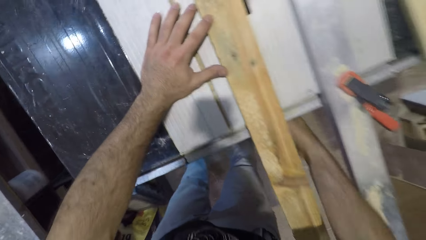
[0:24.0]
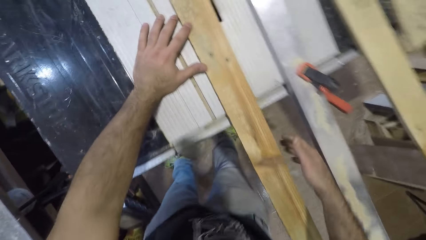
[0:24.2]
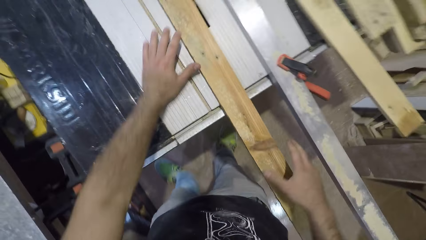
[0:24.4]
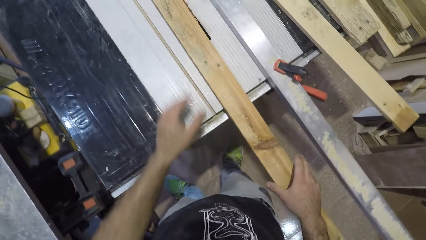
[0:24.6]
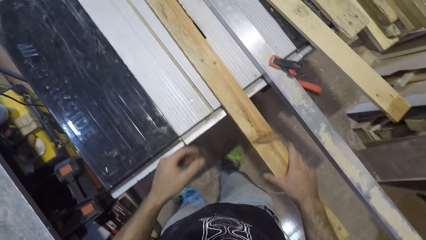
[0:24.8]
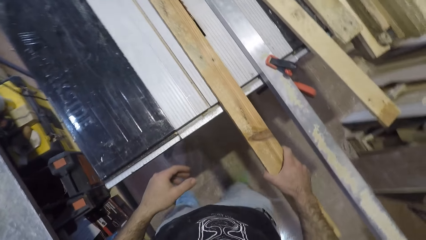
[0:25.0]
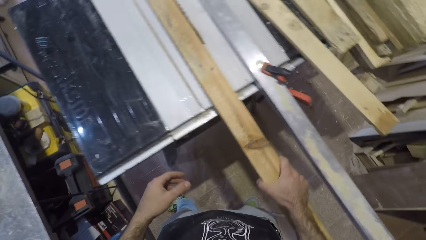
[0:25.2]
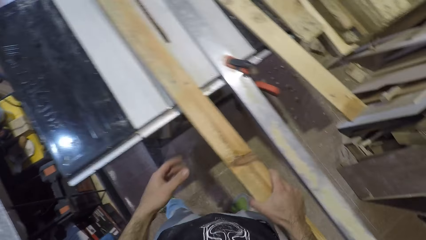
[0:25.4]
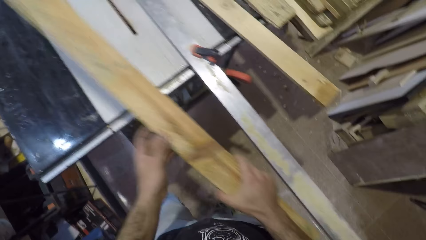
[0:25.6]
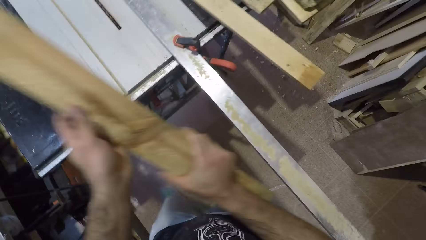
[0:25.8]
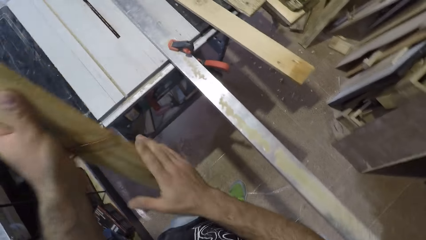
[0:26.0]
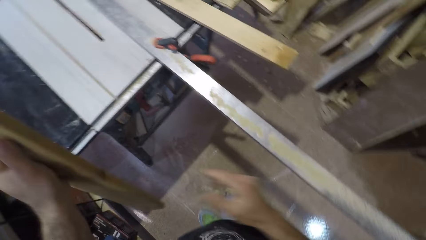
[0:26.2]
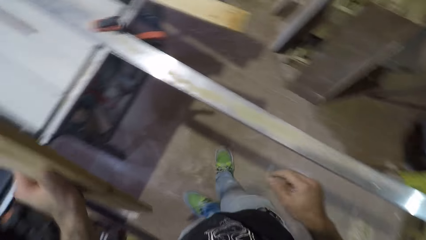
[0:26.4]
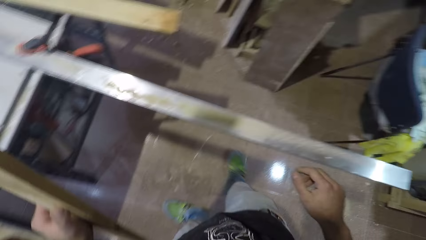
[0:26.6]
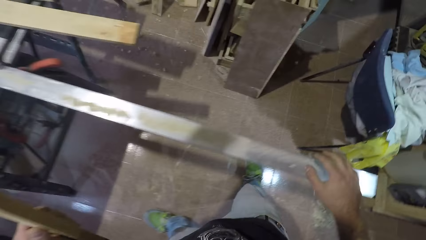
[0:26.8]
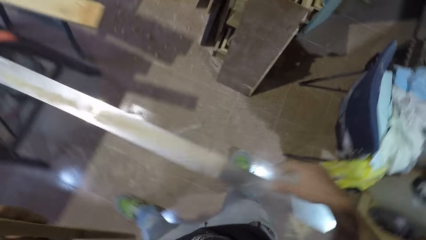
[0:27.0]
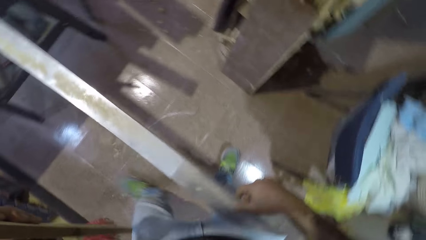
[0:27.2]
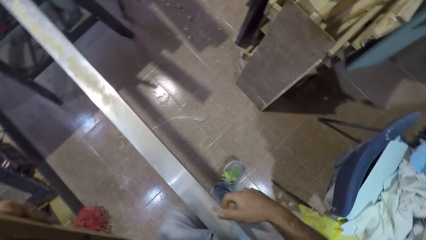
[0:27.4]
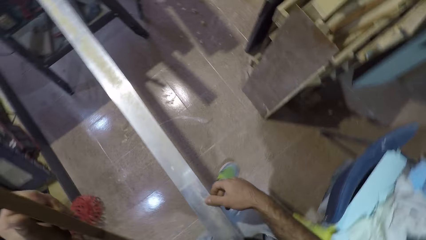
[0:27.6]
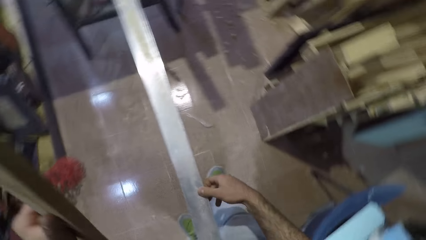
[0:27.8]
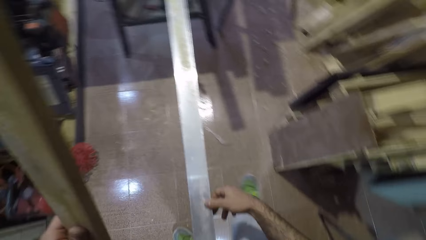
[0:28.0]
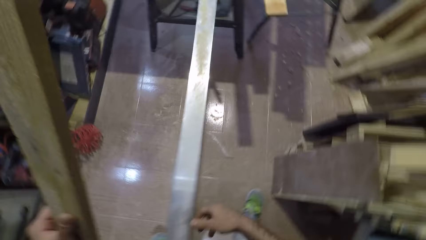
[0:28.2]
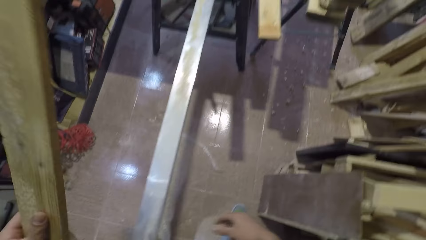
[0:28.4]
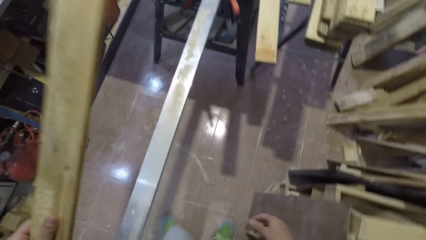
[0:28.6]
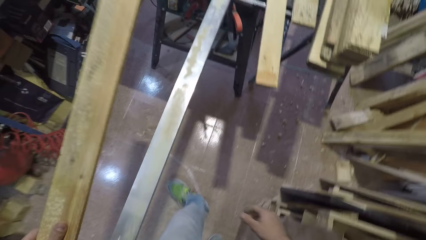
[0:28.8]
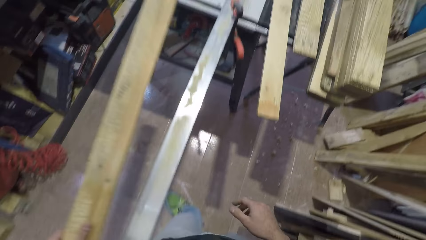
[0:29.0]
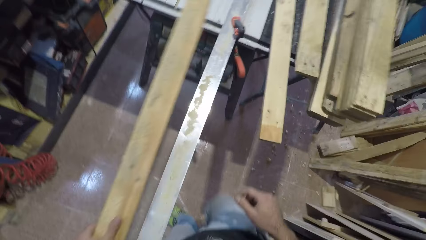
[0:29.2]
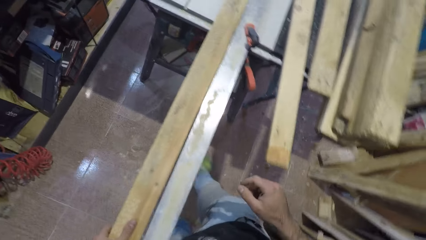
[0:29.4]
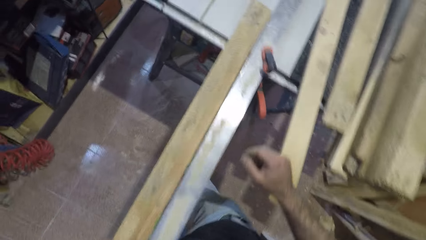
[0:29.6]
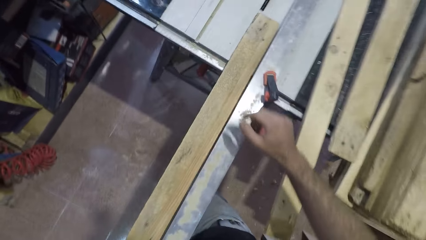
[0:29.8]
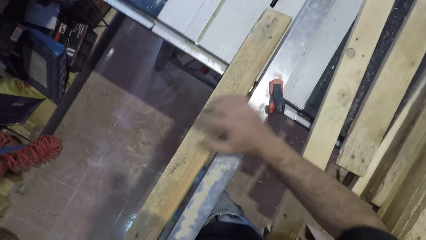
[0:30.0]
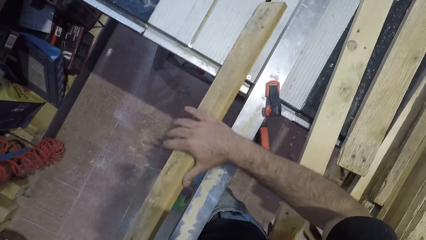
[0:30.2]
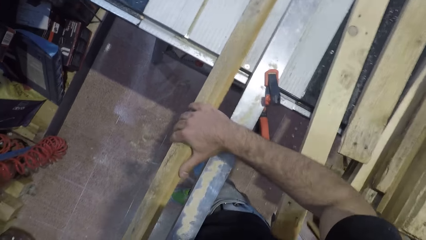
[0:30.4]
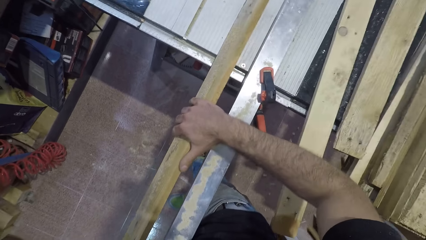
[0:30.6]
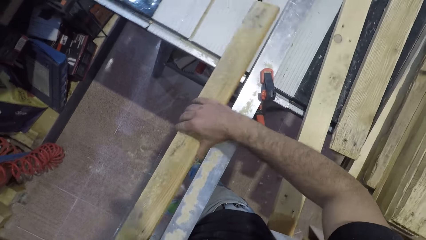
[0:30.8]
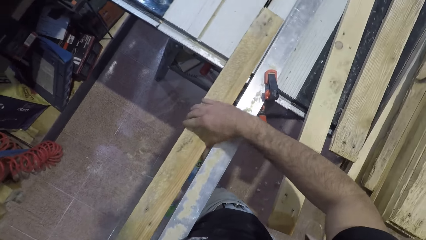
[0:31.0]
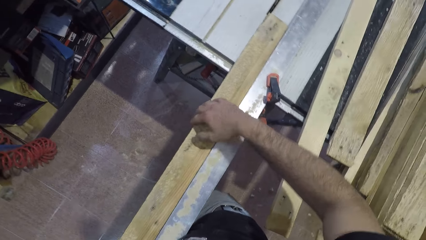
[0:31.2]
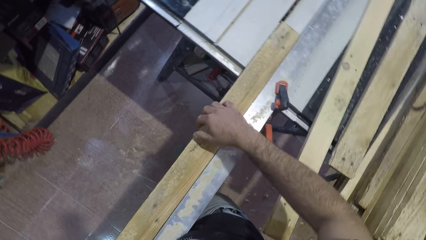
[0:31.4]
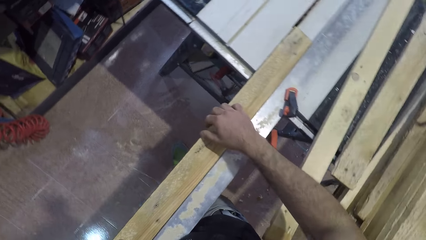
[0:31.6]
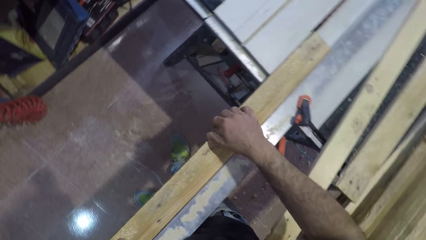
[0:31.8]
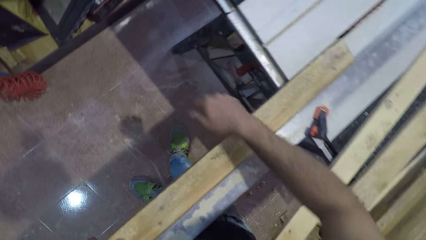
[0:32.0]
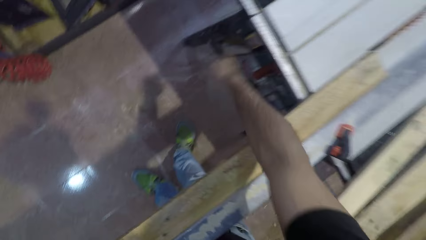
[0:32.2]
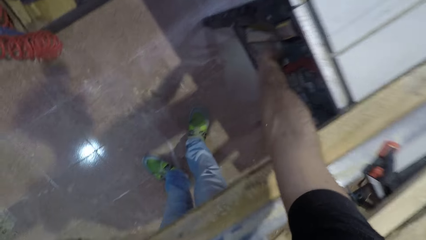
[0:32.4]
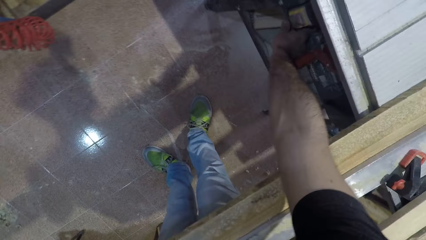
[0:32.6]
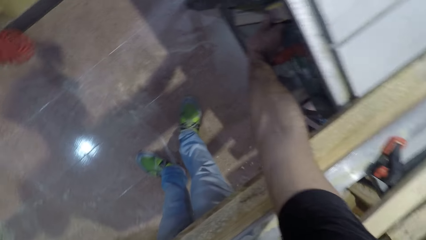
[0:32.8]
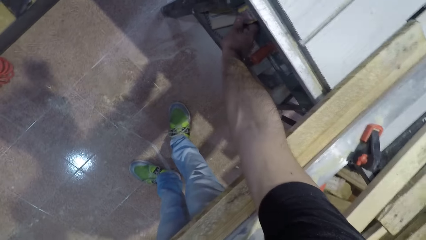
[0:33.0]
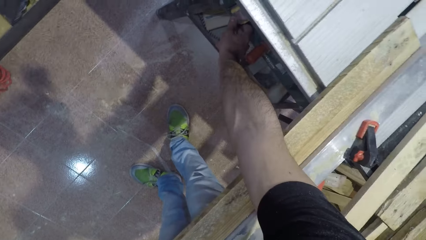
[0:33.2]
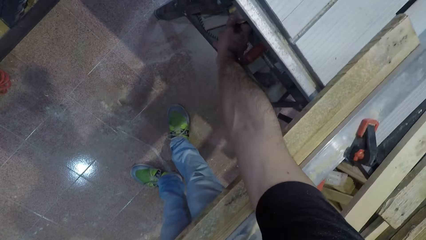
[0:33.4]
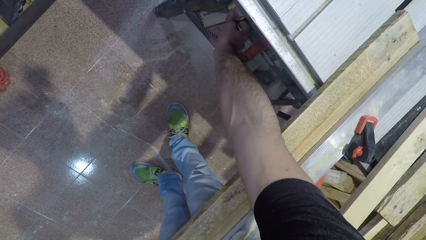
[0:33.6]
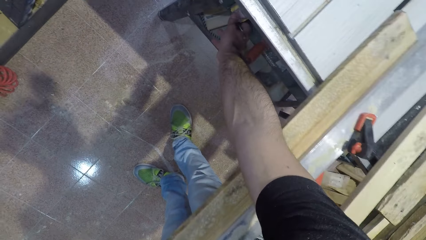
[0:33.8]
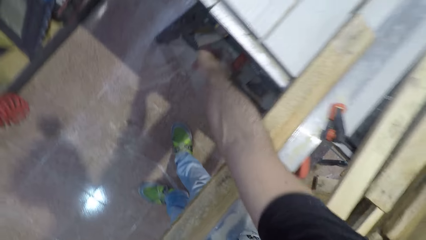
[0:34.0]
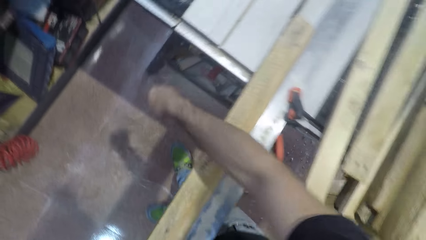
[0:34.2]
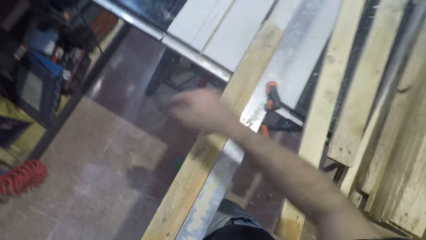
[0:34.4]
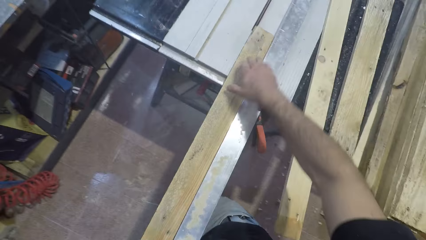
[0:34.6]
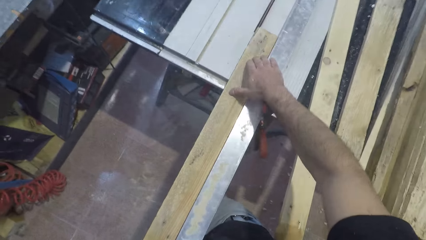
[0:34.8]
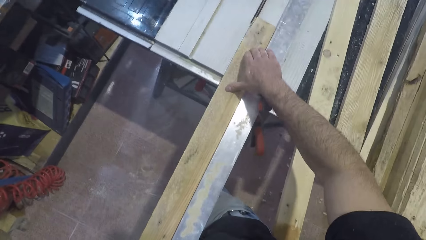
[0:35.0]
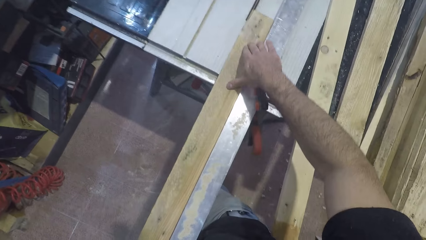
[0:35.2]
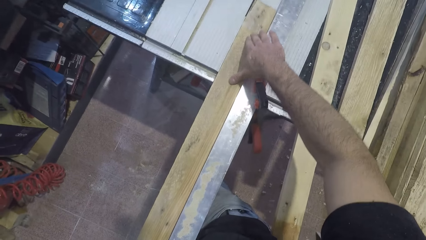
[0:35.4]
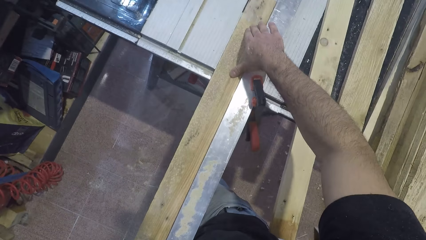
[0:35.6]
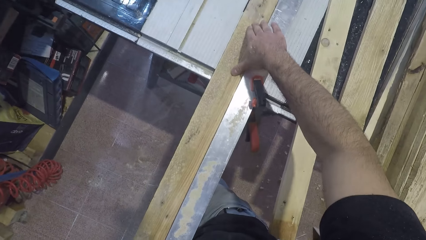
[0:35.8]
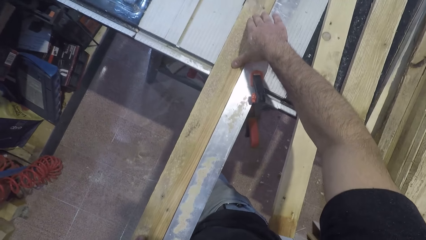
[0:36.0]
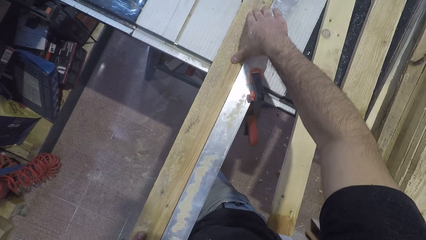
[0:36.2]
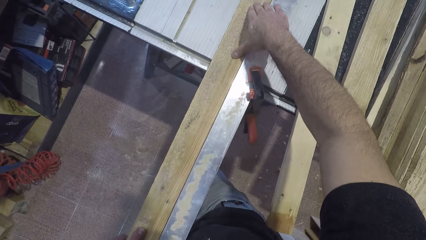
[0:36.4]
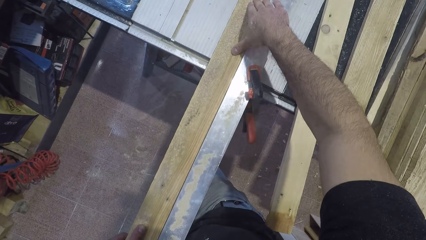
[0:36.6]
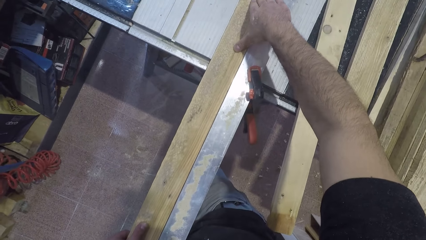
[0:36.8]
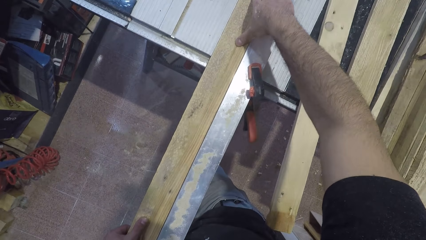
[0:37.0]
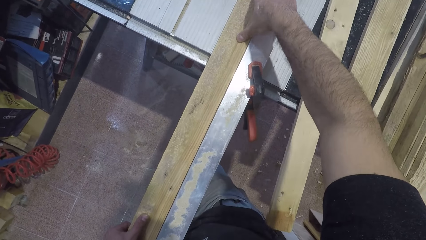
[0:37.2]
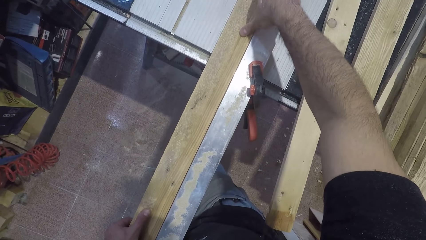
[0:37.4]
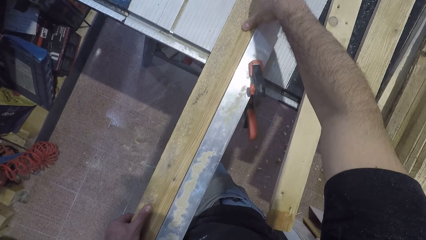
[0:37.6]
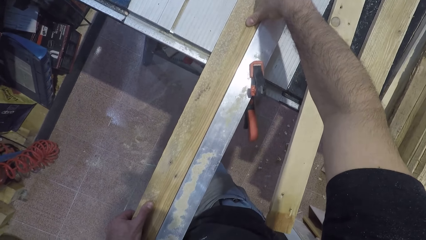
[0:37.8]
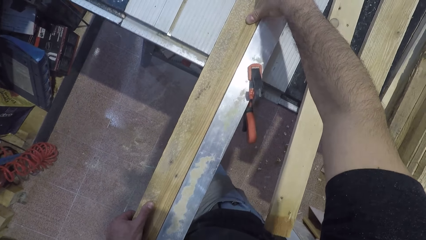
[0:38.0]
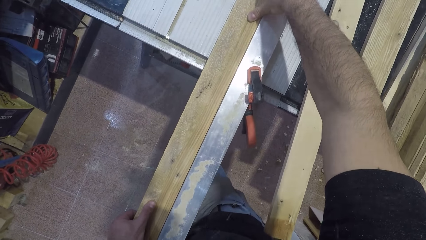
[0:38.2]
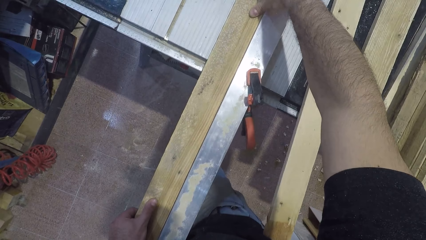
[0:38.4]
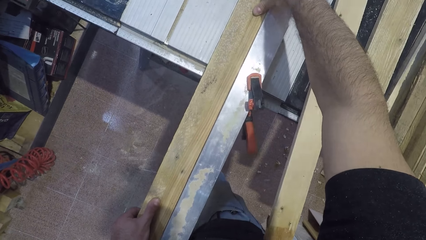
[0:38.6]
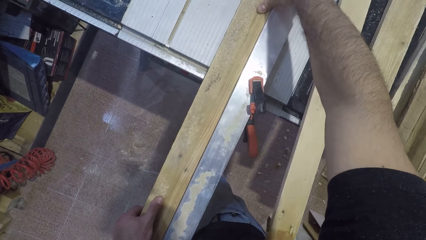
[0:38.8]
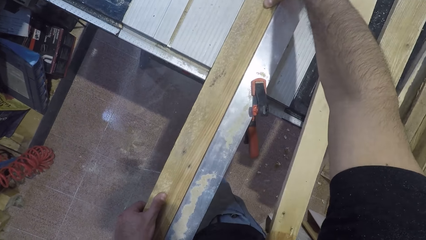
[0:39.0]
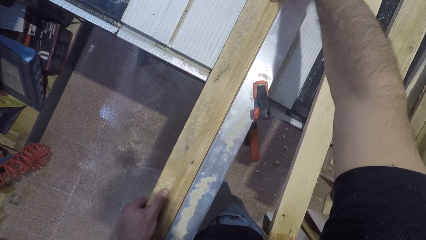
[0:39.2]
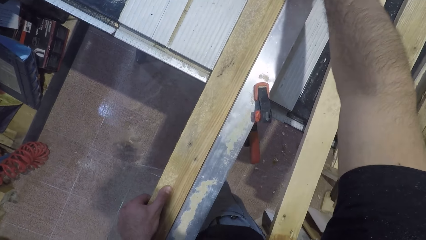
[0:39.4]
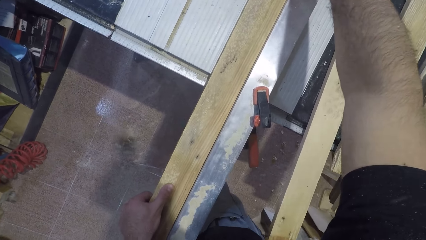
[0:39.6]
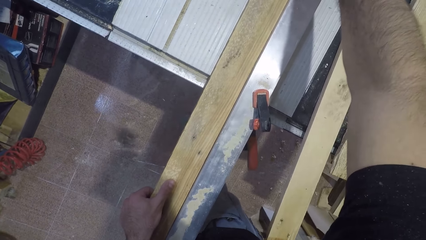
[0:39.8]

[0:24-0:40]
The camera wearer lifts the wood with his both hands. He passes the wood to his left hand. He walks around the workshop. He places the wood on the circular saw machine. He turns the timber. He adjusts the wood on the circular saw machine. He turns on the switch of the circular saw machine. He works on the wood with the circular saw machine.
